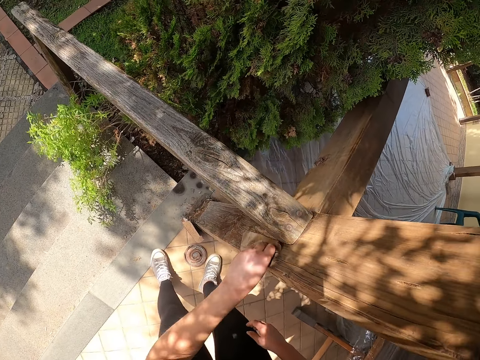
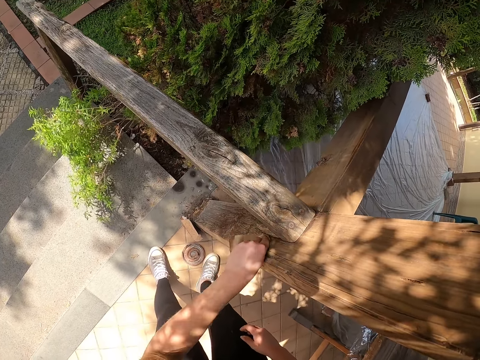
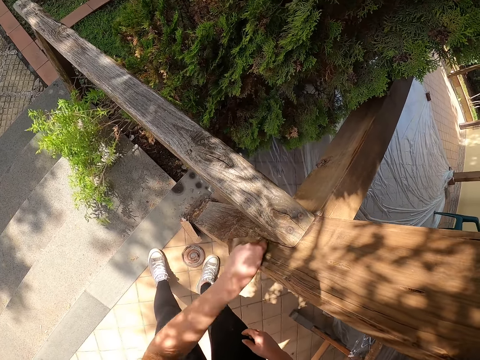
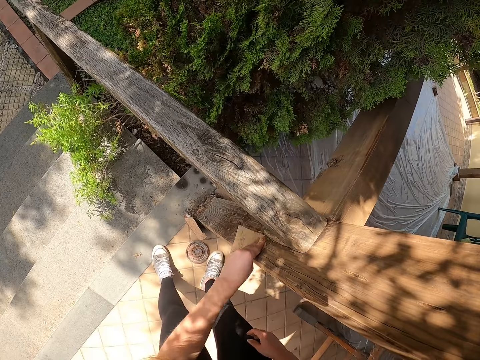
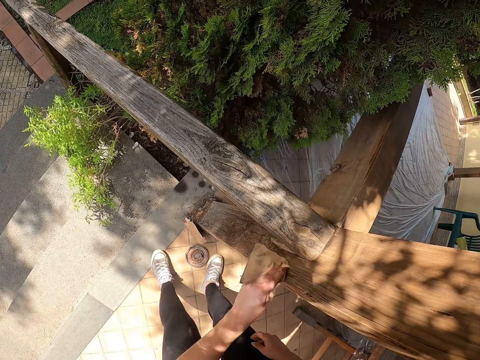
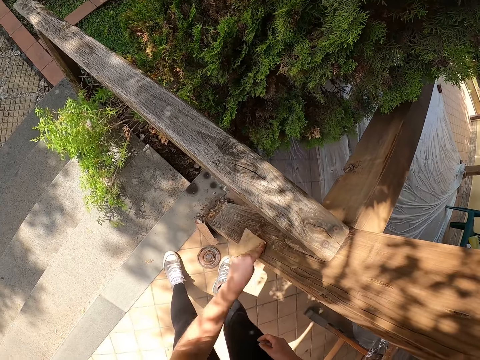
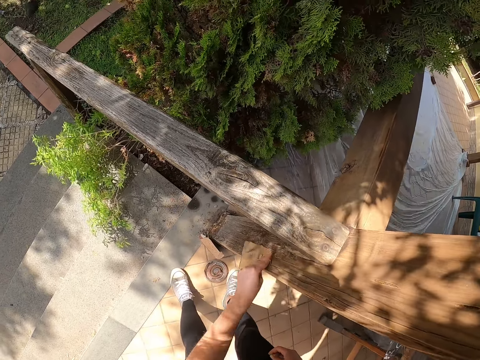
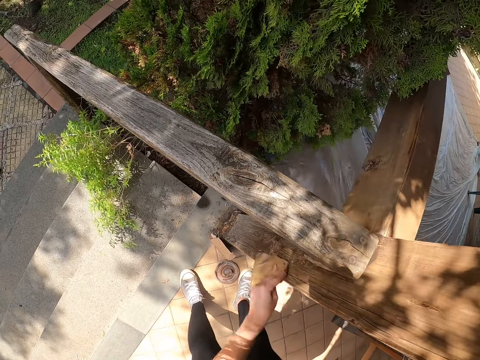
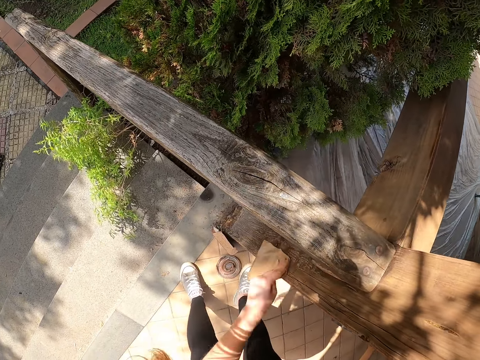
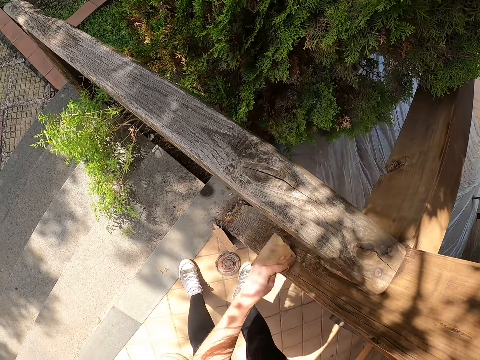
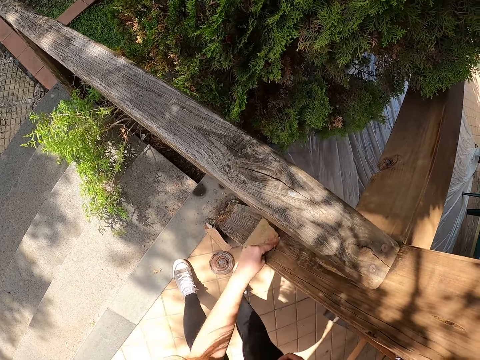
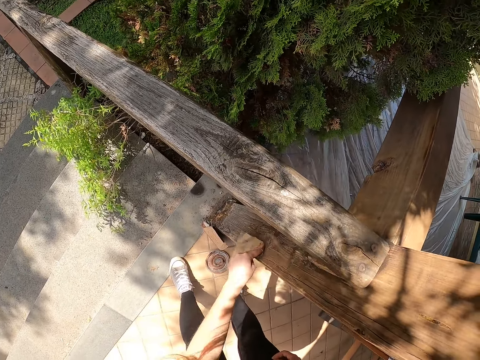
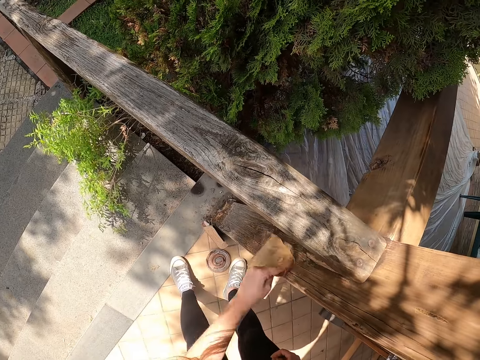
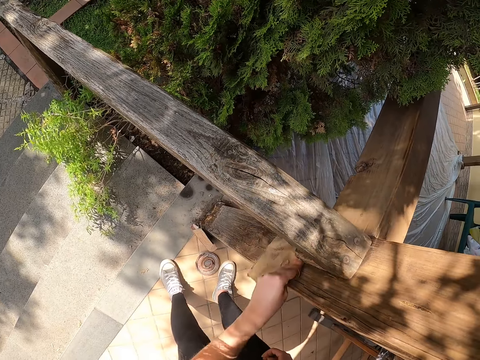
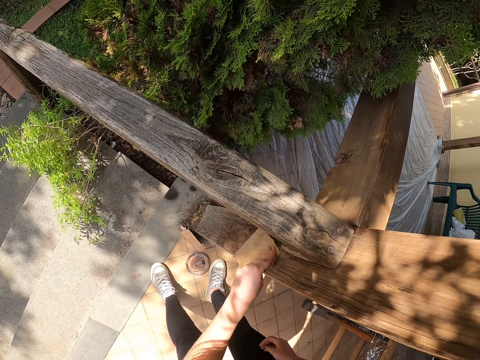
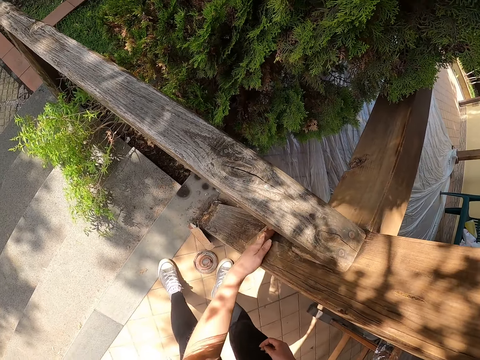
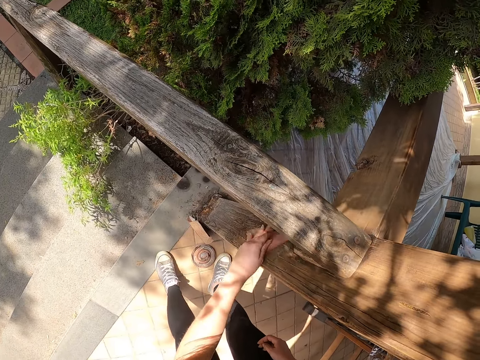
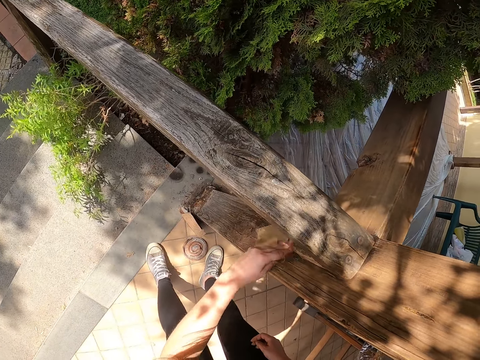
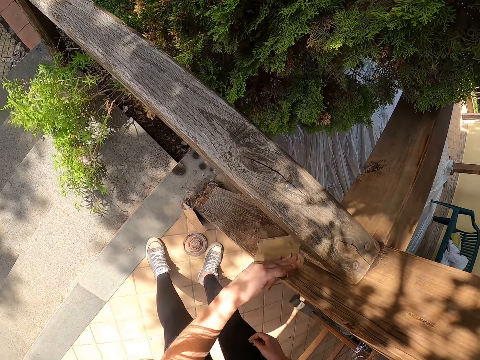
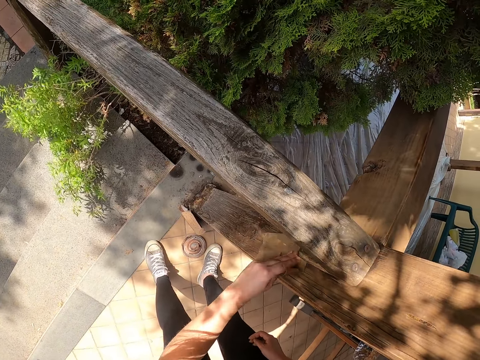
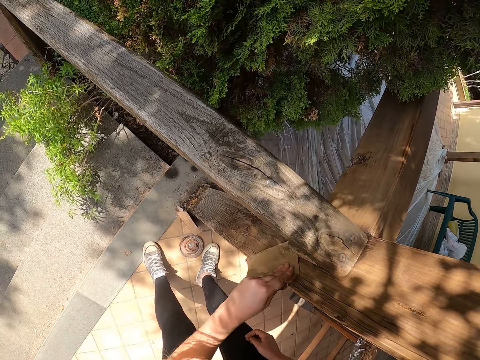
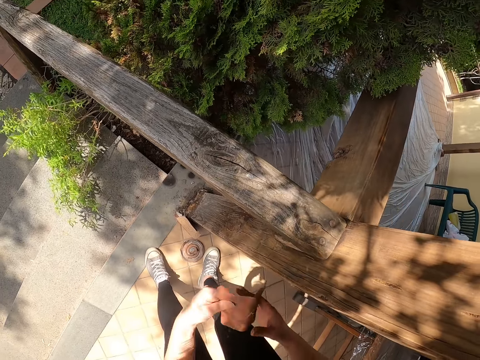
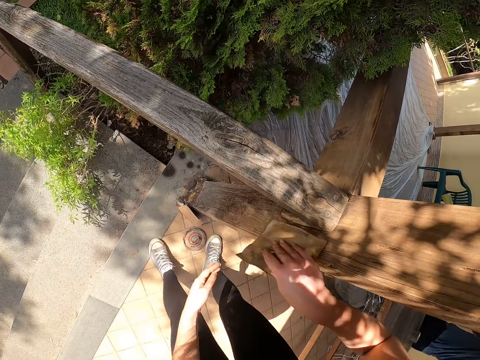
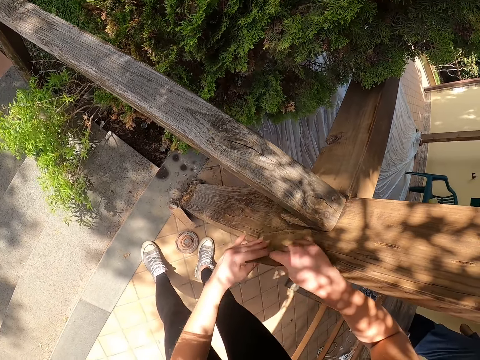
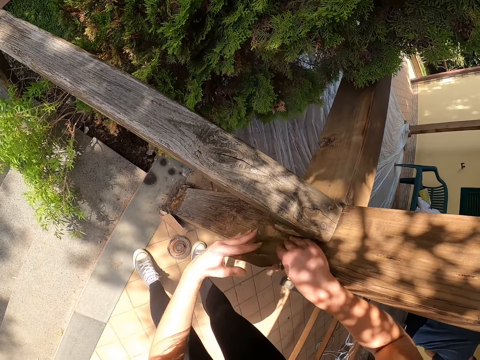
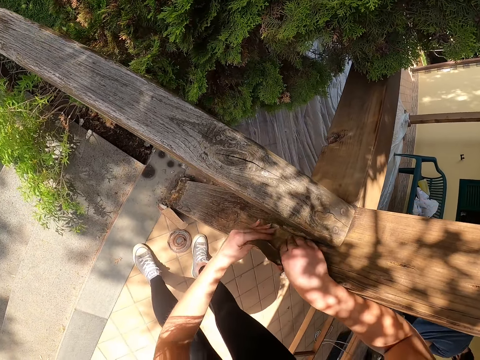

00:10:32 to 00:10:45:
The camera wearer holds the sandpaper with both hands.

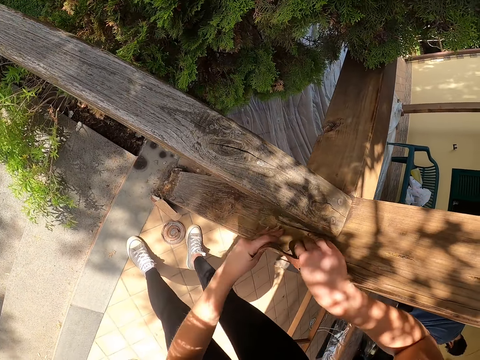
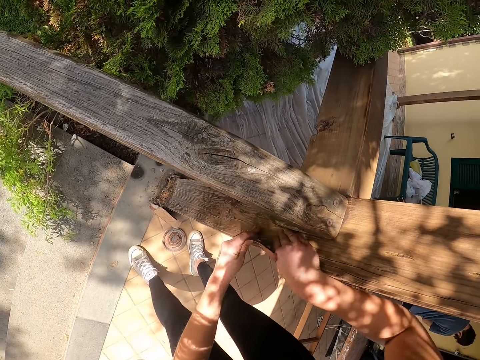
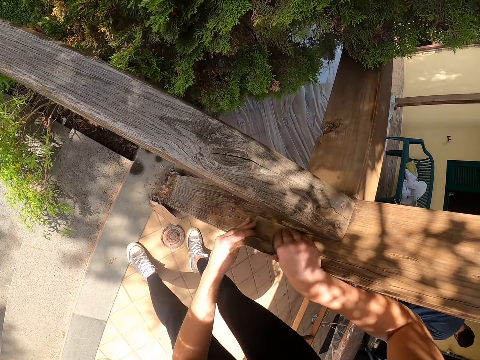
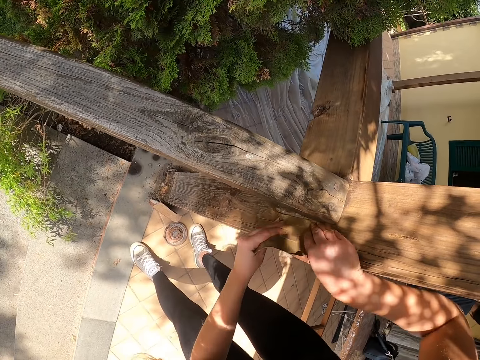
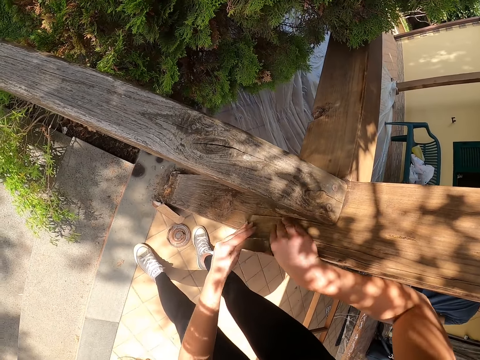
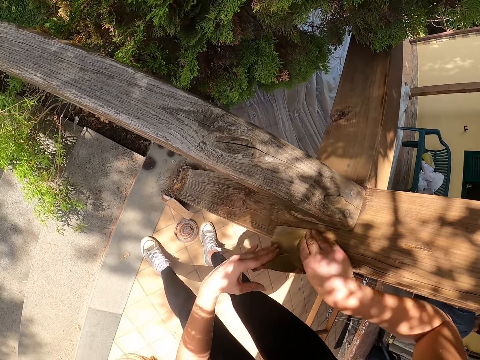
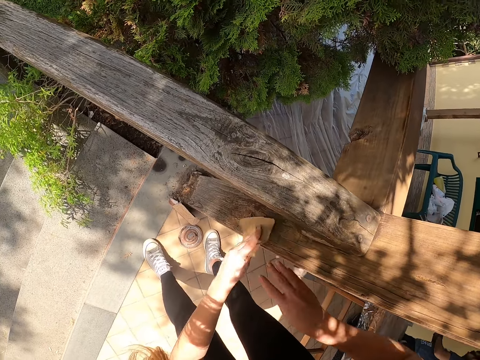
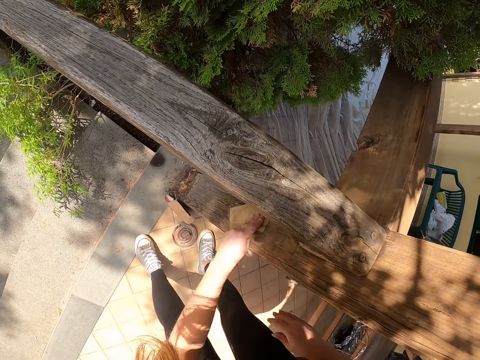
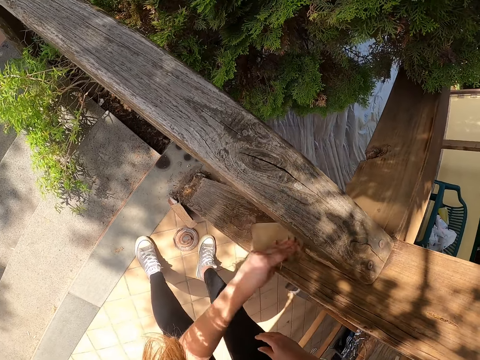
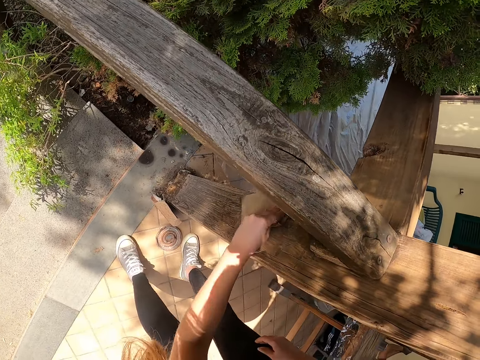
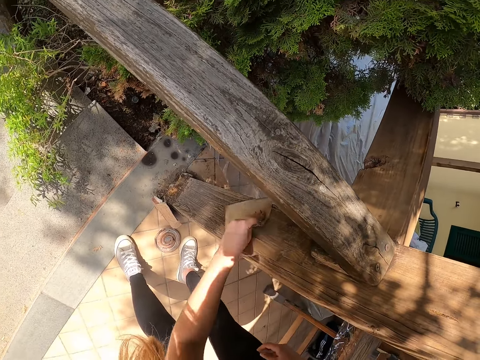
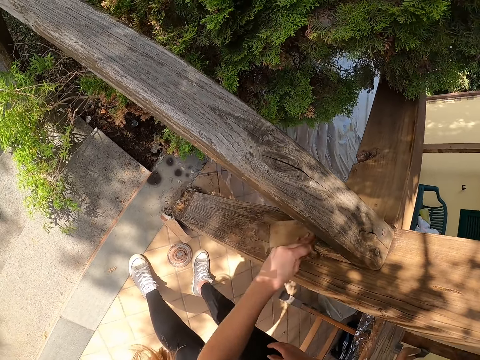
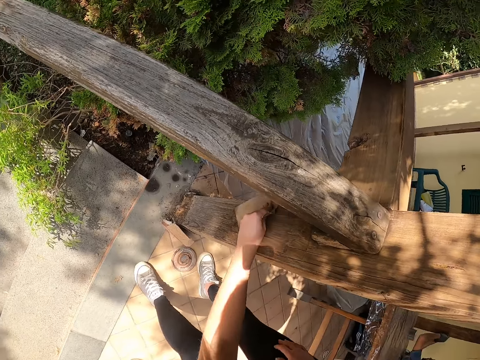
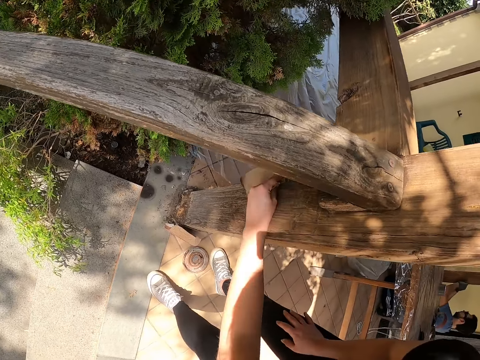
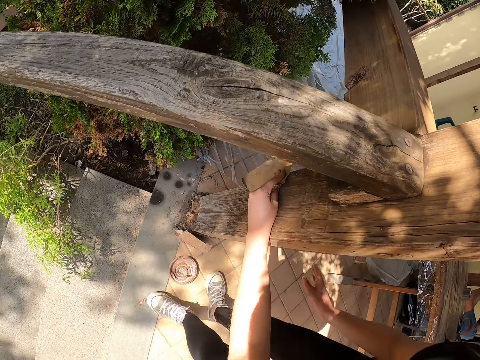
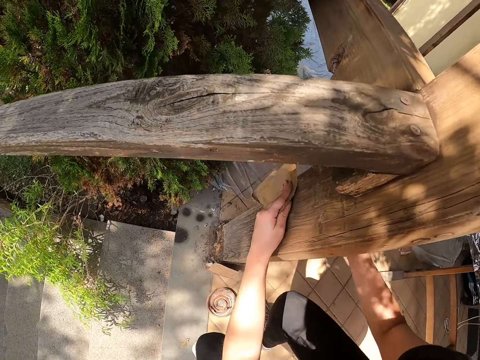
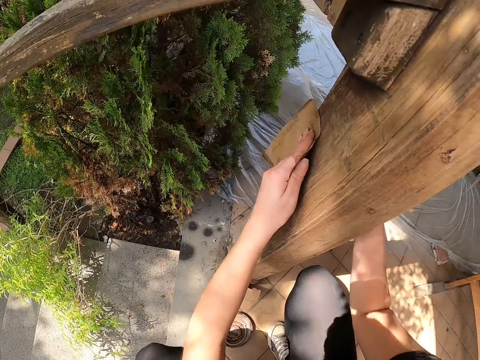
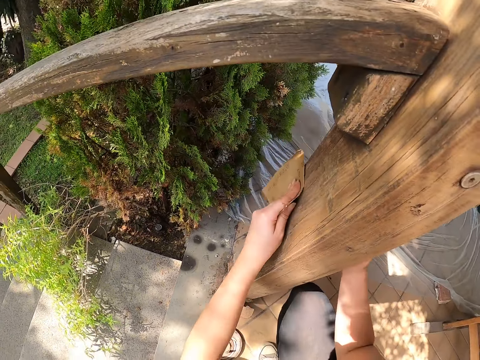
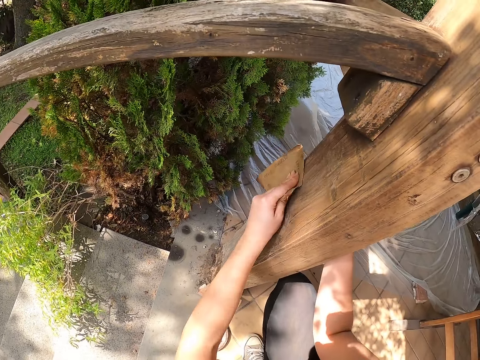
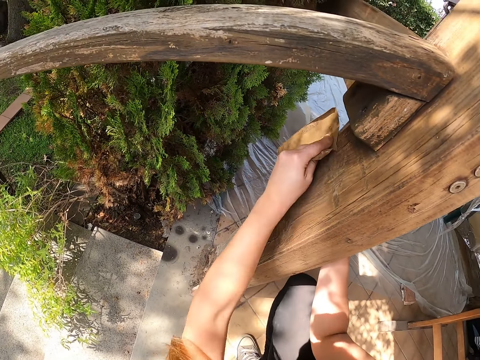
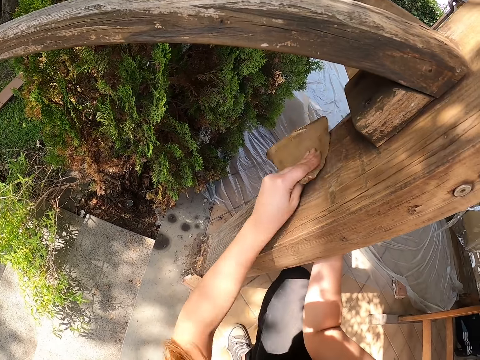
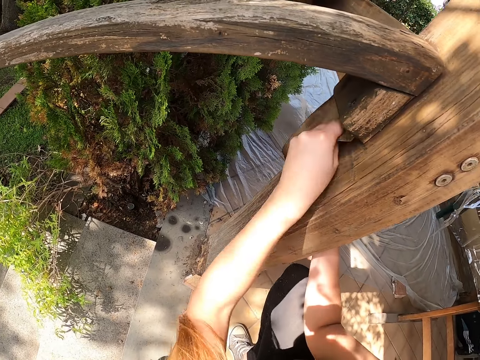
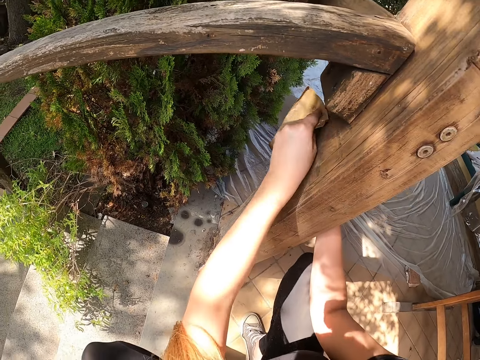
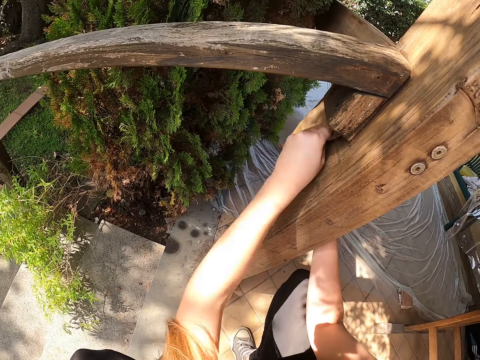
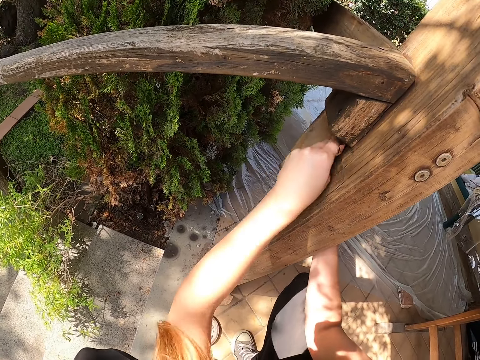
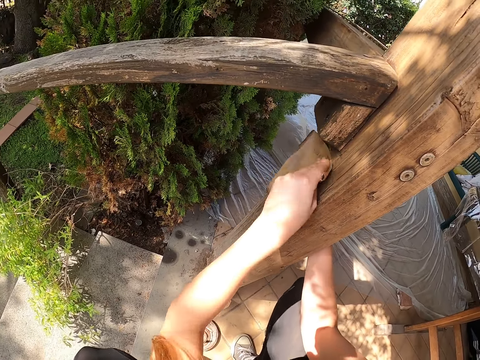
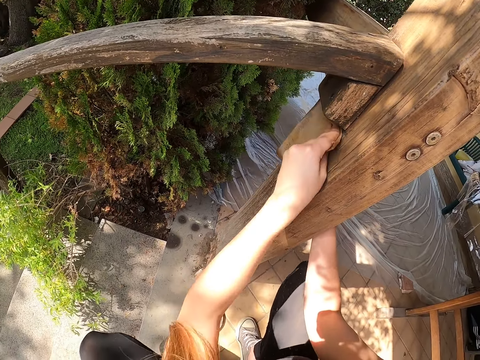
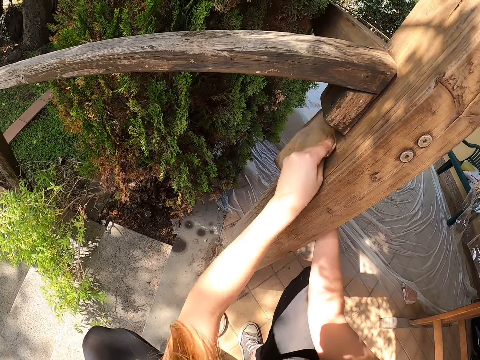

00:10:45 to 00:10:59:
The camera wearer scrubs the wood with sandpaper in both hands. She scrubs the wood with the sandpaper in her left hand. She holds the wood with her right hand. She squats down. She scrubs the wood with the sandpaper in her left hand.
